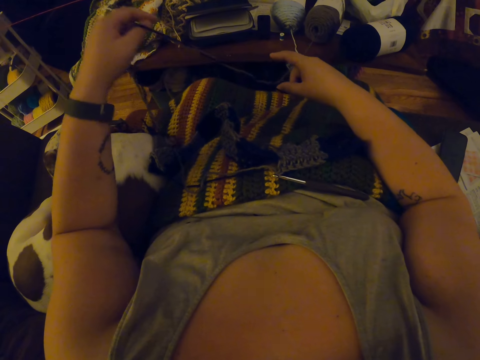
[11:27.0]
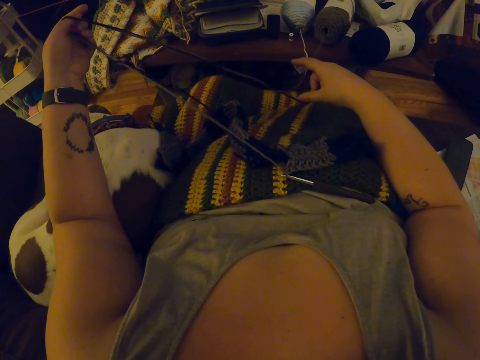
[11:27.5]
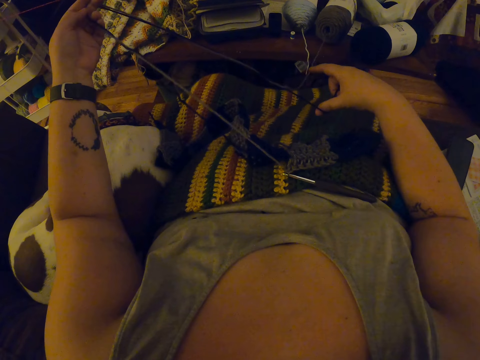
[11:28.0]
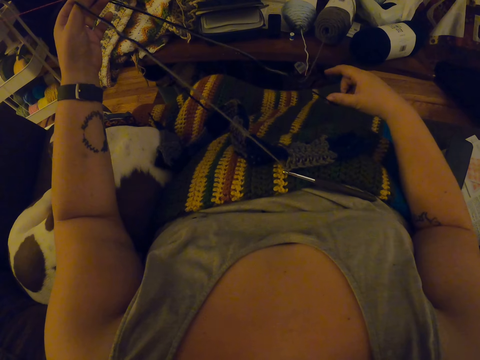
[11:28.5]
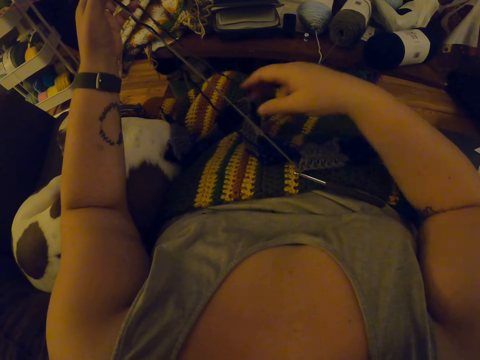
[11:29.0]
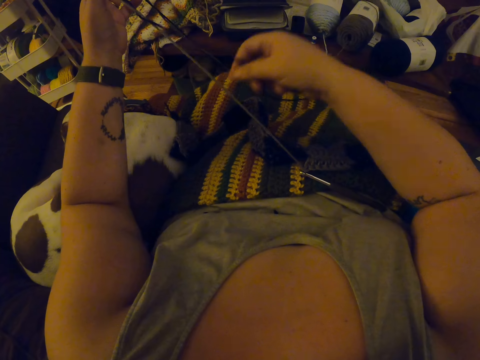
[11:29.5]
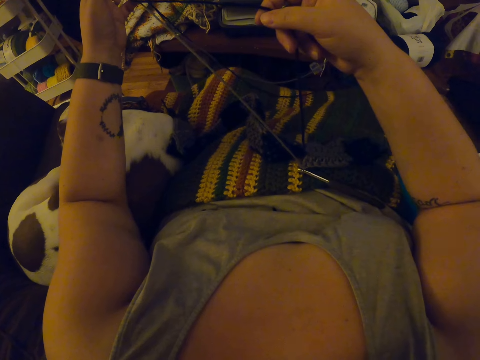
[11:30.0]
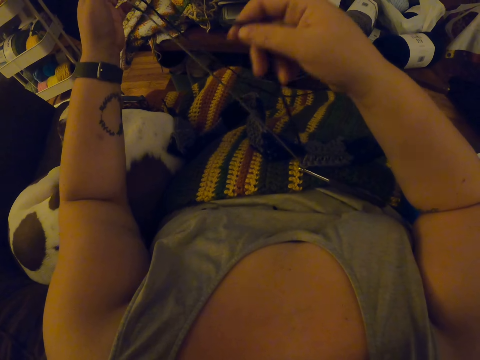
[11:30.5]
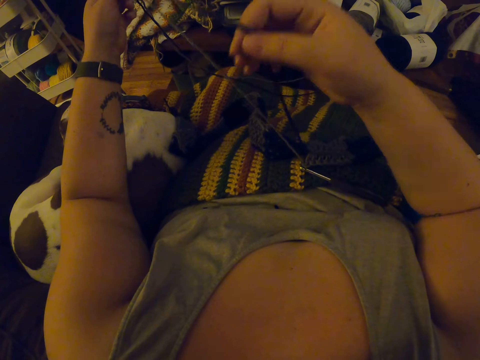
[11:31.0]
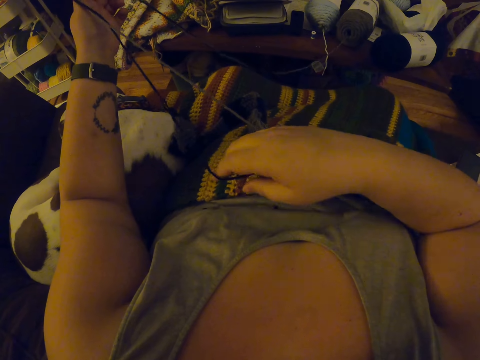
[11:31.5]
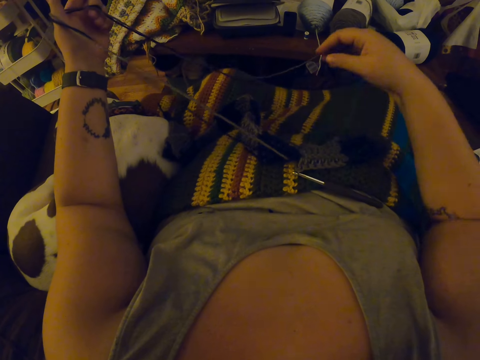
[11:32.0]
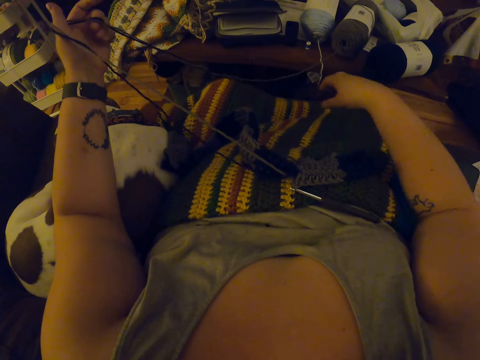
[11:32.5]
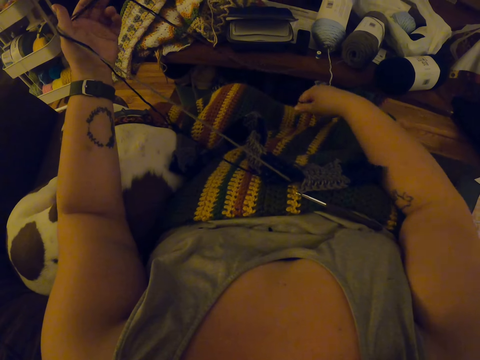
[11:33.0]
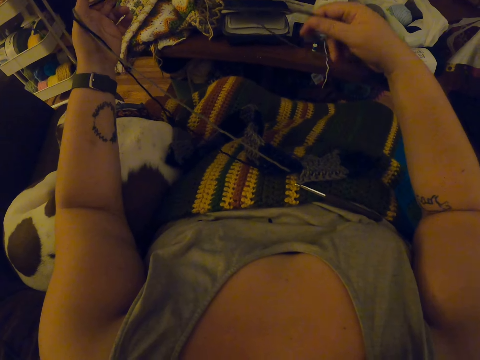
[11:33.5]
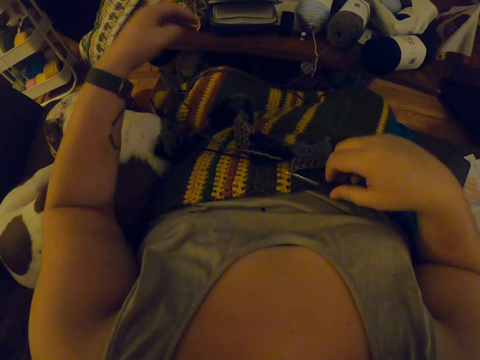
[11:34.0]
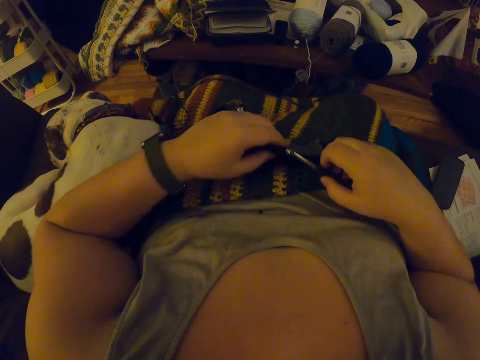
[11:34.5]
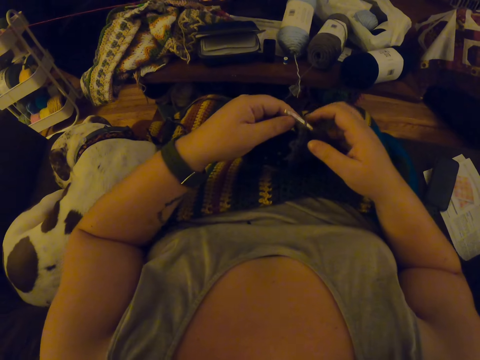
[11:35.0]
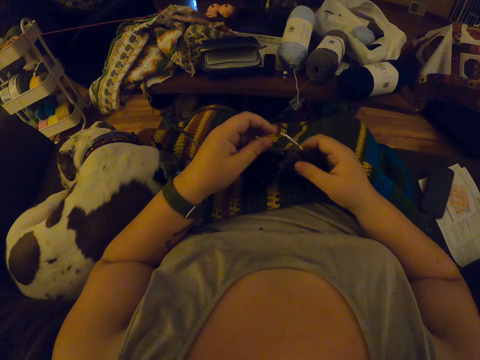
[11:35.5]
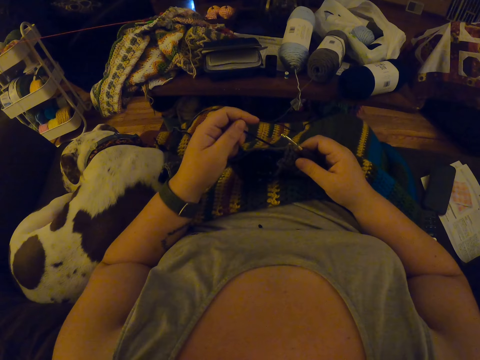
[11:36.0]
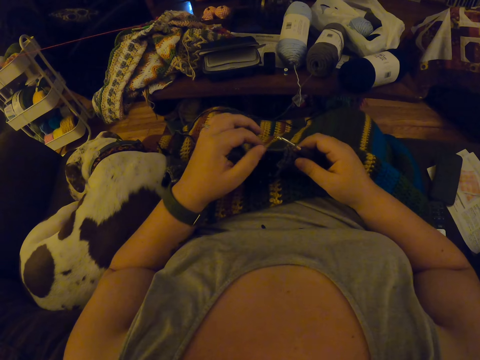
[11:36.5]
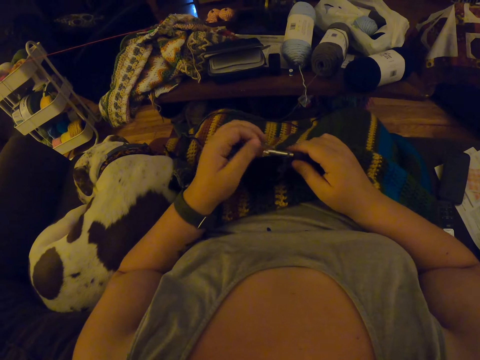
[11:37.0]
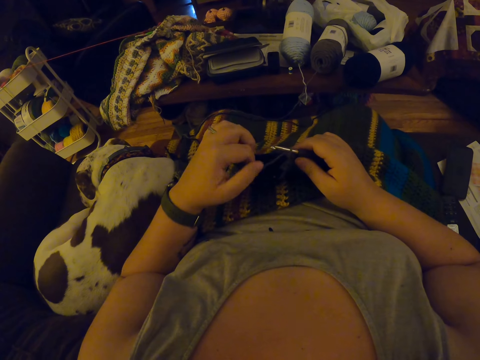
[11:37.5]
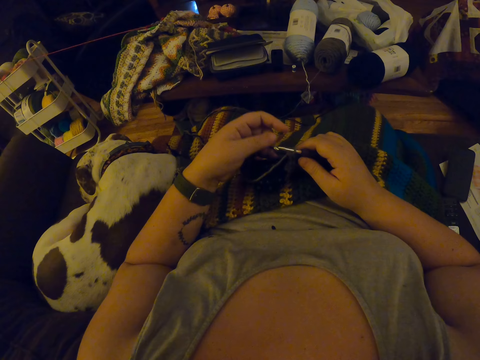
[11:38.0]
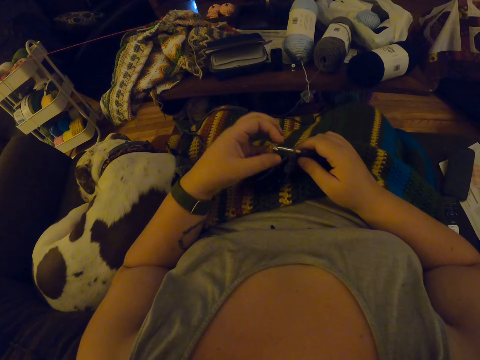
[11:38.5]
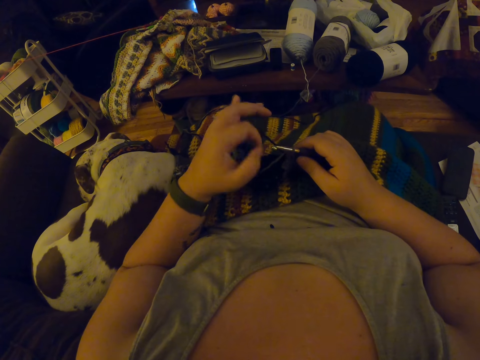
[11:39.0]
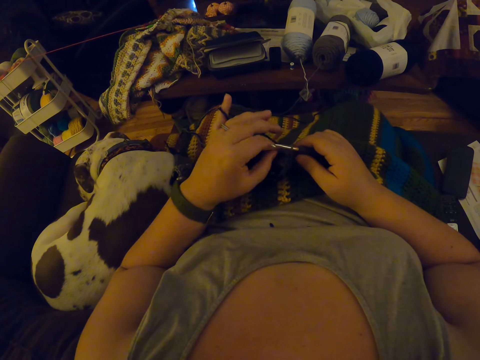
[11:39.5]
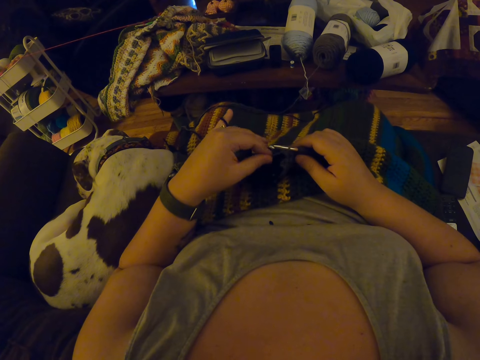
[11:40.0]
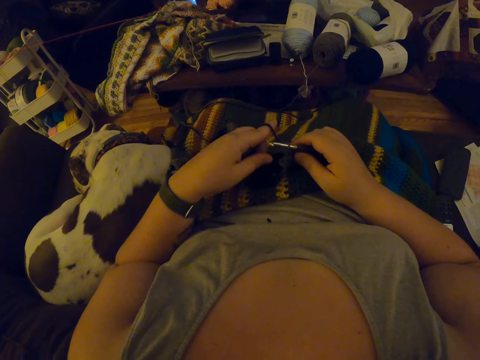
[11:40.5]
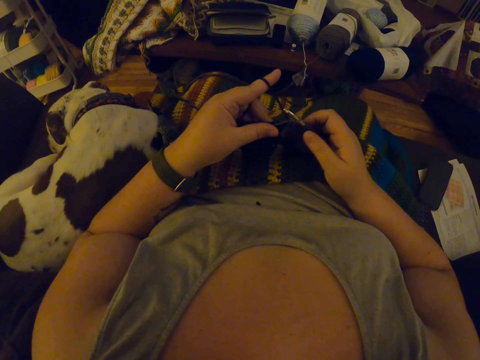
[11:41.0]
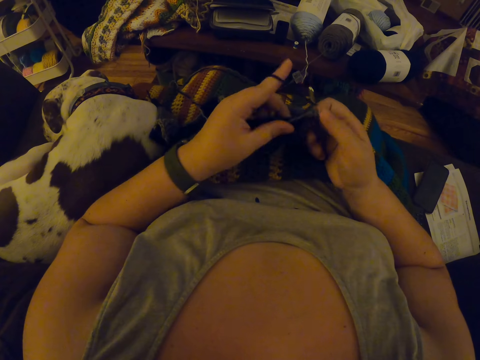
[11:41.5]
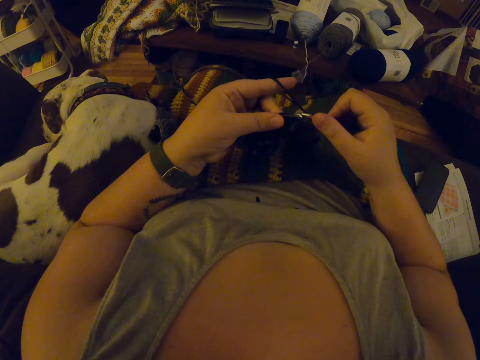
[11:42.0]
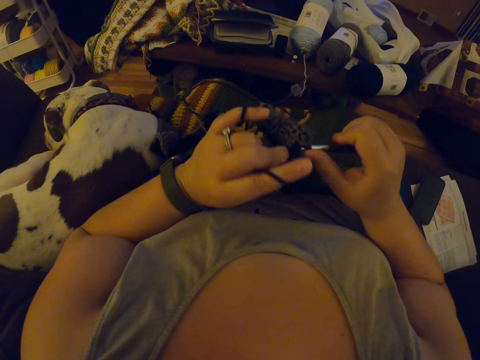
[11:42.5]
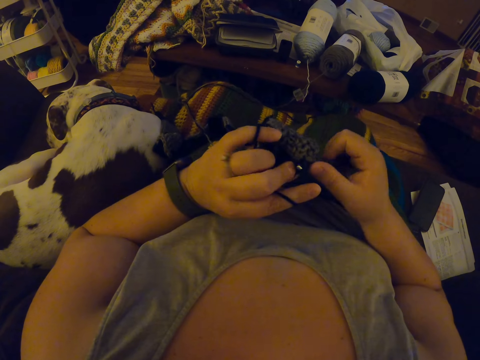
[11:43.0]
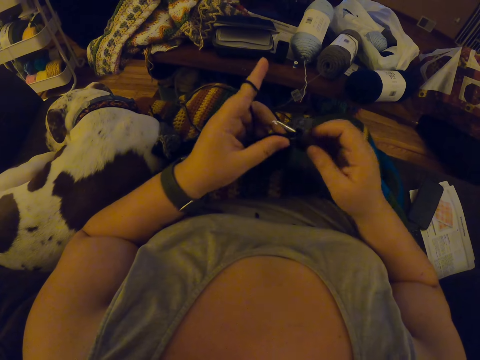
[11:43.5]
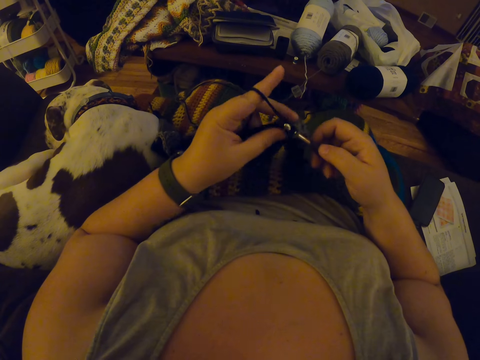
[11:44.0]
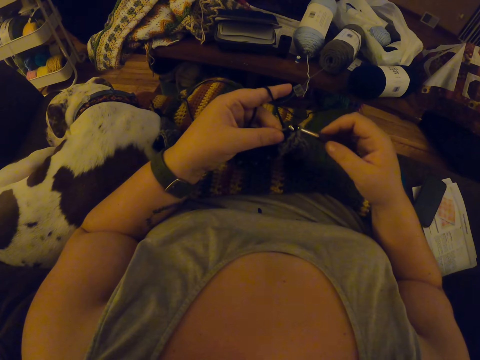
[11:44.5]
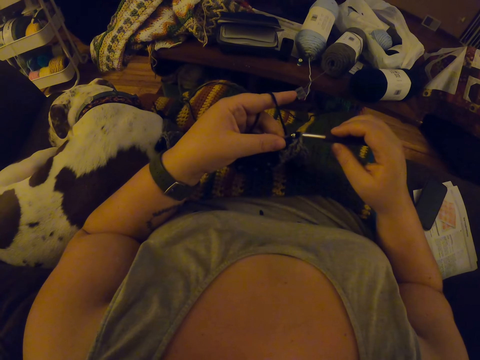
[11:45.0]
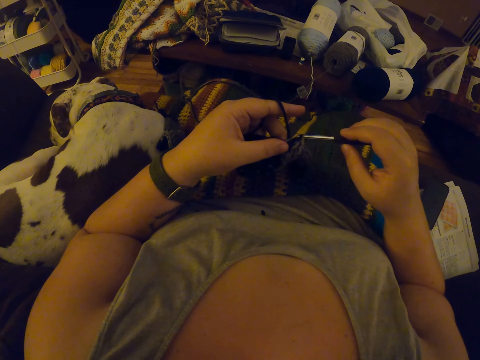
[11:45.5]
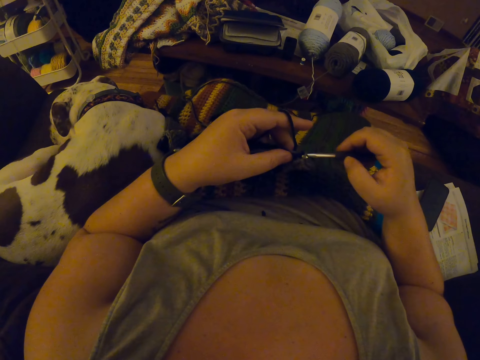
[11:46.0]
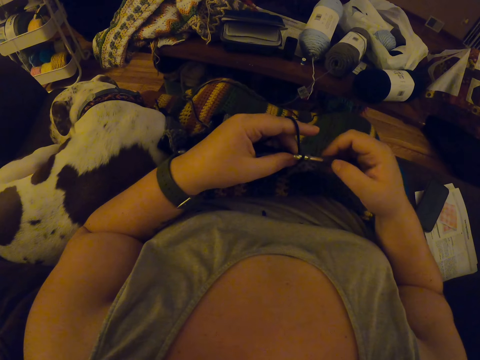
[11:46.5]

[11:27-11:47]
The camera wearer picks up the crochet and the crochet hook. She adjusts the crochet thread on the scarf. She sorts the yarn with her left hand. She rotates the crochet thread on the finger. She hangs the black yarn on her left index finger. She crochets the black yarn with the crochet hook.

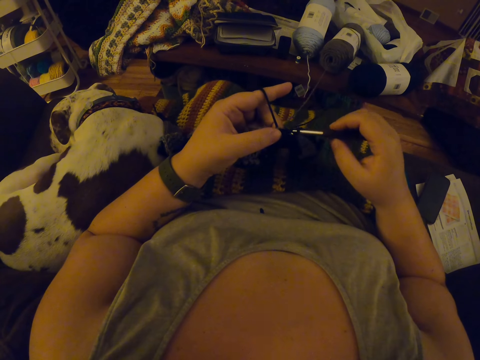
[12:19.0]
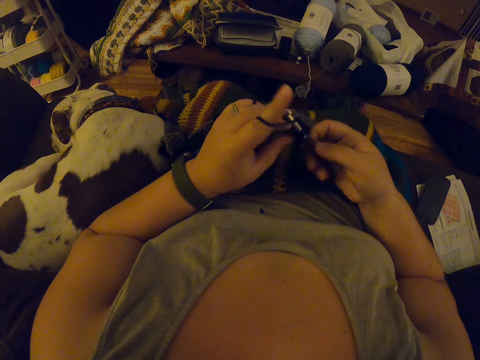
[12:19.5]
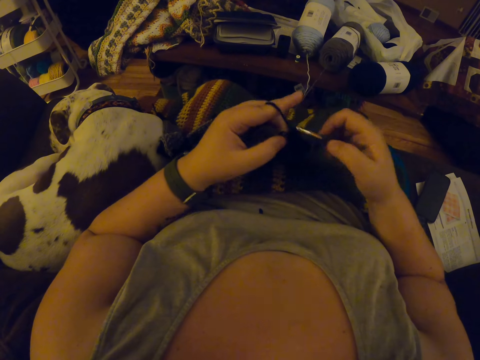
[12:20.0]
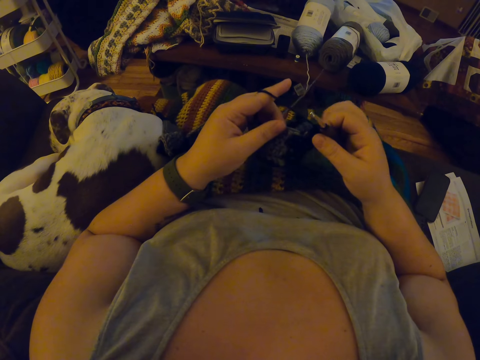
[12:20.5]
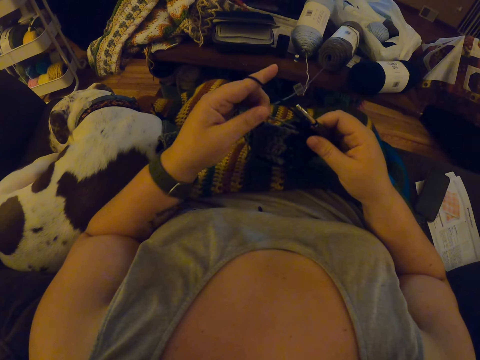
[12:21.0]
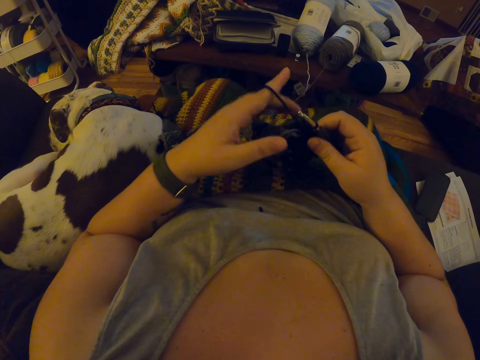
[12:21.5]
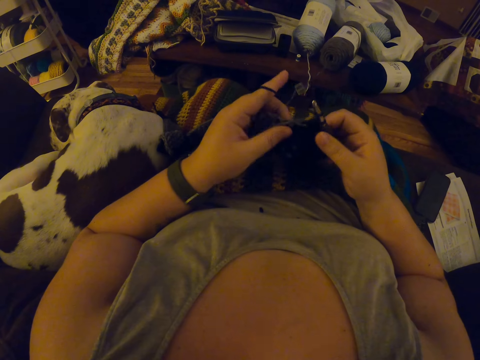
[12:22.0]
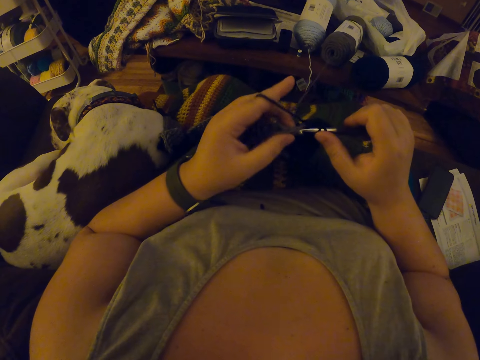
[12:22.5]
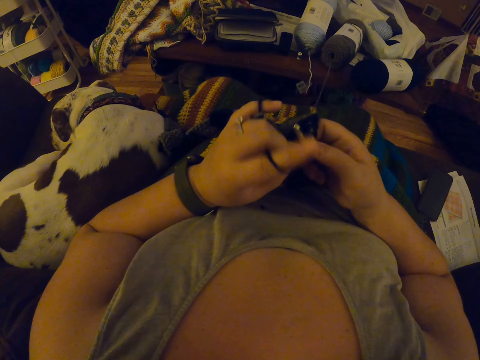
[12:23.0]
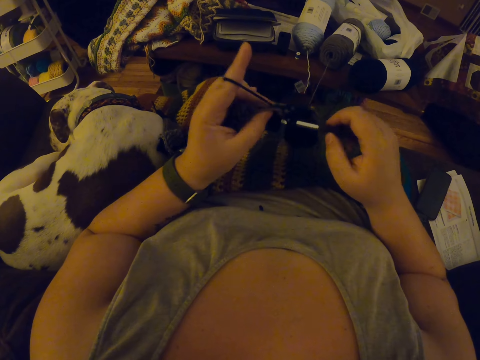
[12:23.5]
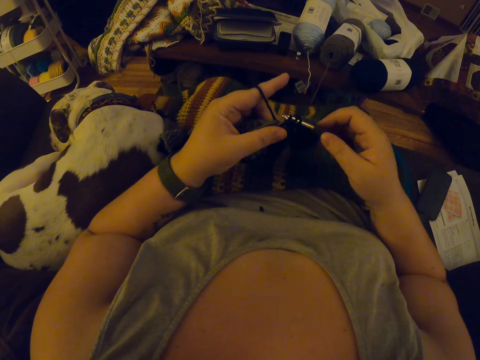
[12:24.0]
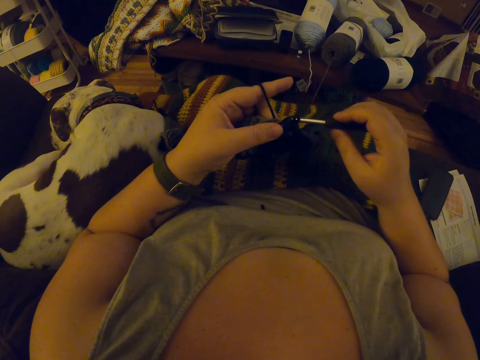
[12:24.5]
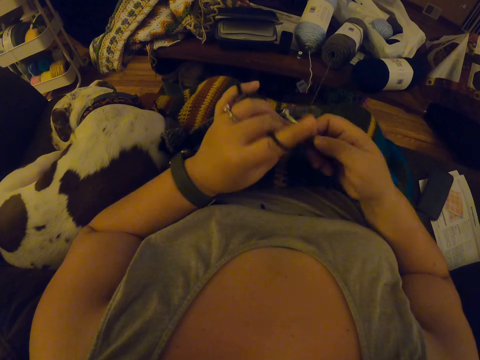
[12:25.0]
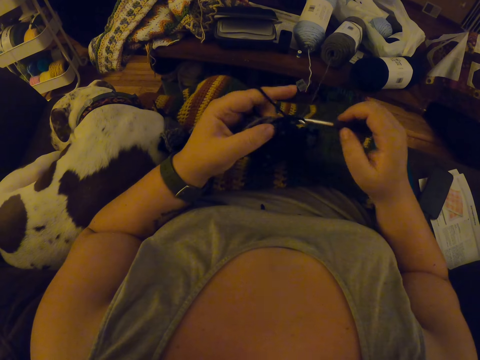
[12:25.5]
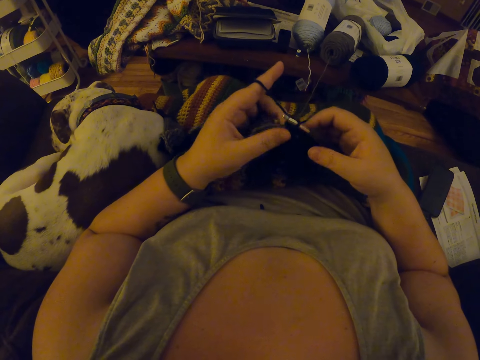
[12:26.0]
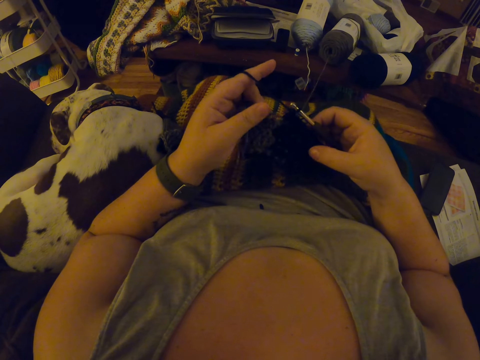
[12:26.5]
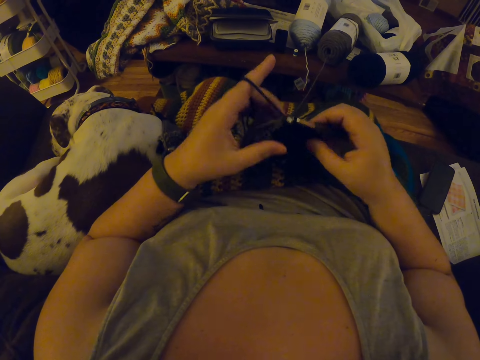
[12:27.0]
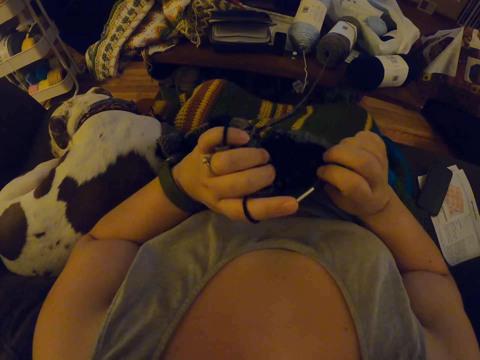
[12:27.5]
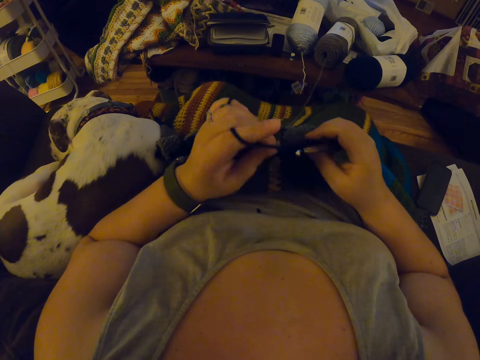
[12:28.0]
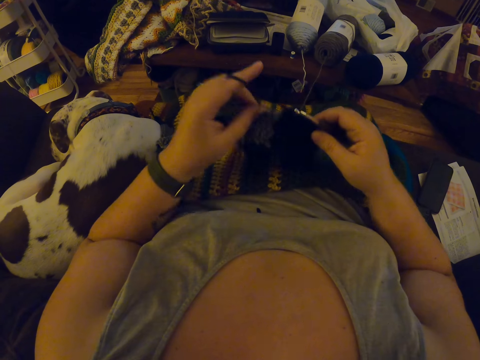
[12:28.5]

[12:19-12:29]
The camera wearer straightens the crochet thread. They crochet a scarf with a crochet needle. They straighten the crochet thread. They examine the crochet. They turn the scarf.
